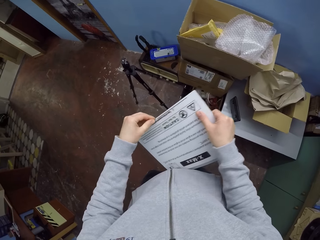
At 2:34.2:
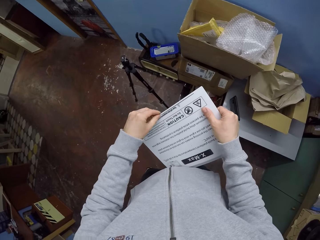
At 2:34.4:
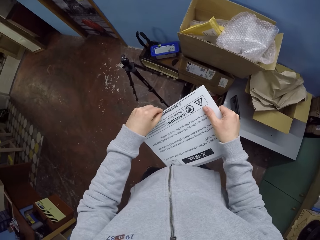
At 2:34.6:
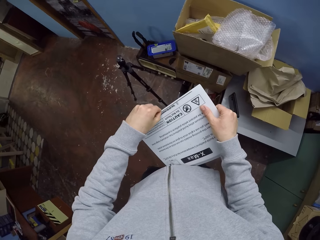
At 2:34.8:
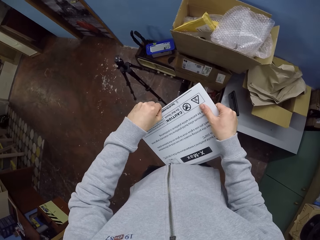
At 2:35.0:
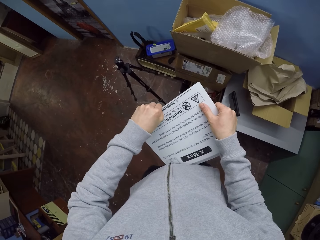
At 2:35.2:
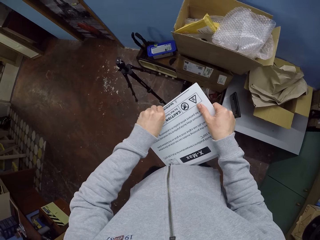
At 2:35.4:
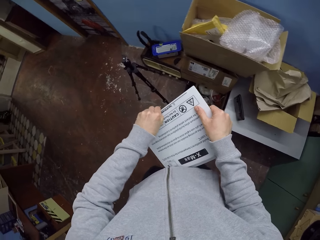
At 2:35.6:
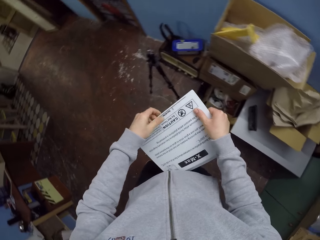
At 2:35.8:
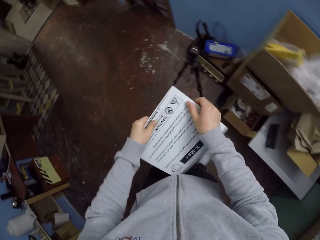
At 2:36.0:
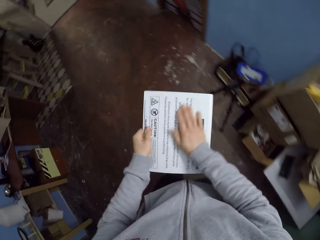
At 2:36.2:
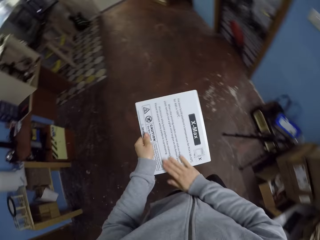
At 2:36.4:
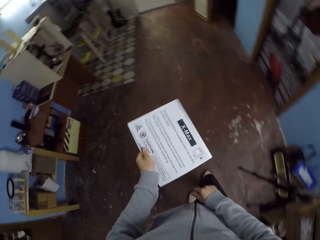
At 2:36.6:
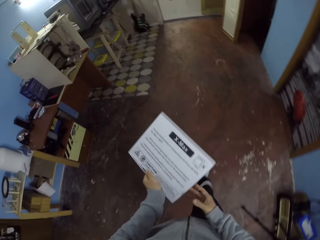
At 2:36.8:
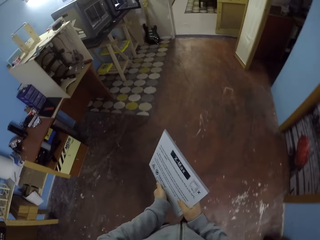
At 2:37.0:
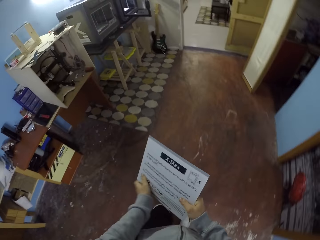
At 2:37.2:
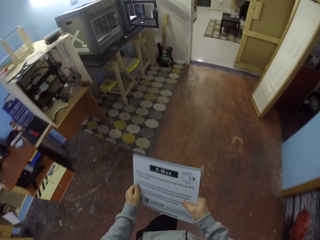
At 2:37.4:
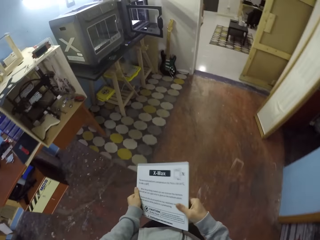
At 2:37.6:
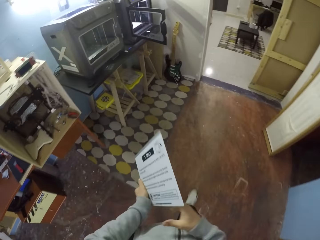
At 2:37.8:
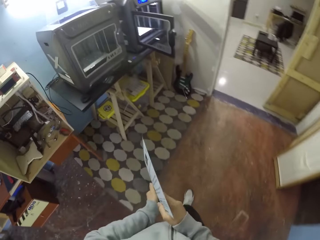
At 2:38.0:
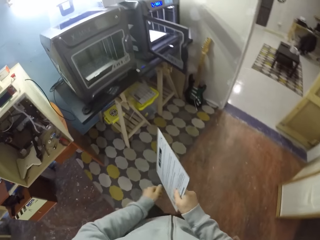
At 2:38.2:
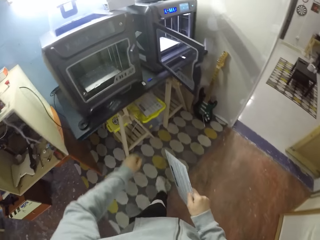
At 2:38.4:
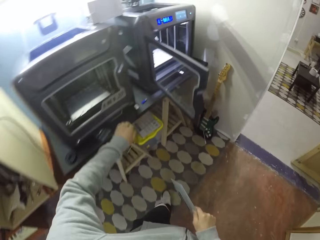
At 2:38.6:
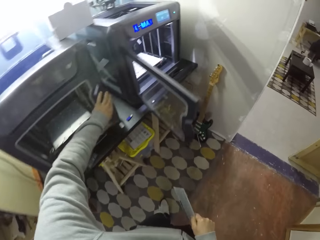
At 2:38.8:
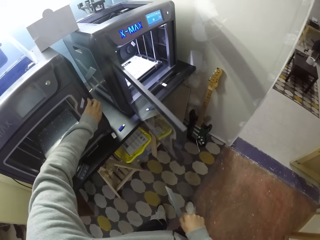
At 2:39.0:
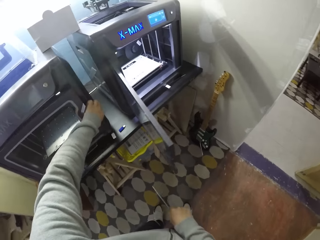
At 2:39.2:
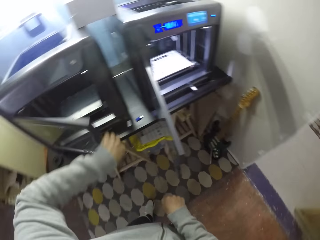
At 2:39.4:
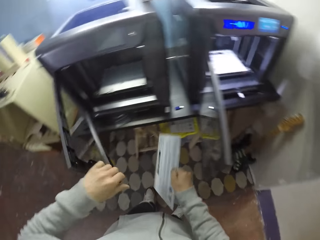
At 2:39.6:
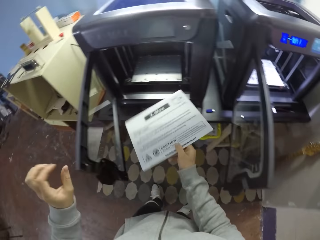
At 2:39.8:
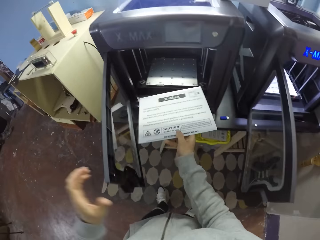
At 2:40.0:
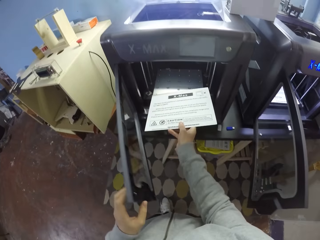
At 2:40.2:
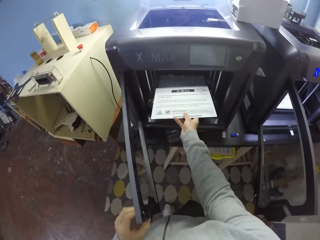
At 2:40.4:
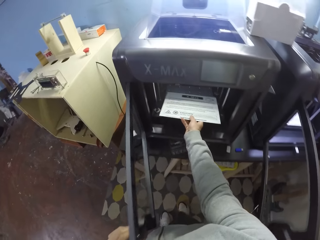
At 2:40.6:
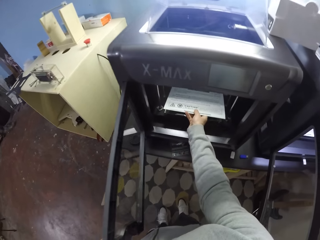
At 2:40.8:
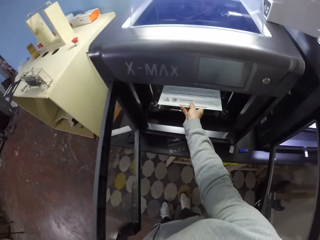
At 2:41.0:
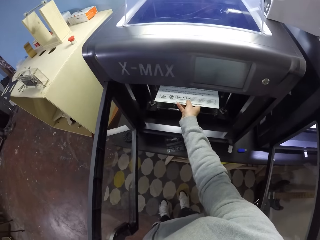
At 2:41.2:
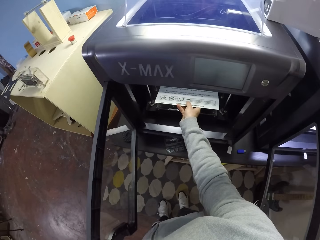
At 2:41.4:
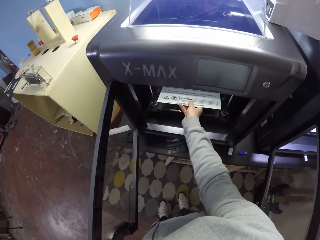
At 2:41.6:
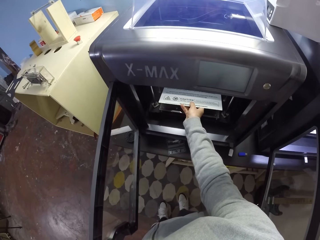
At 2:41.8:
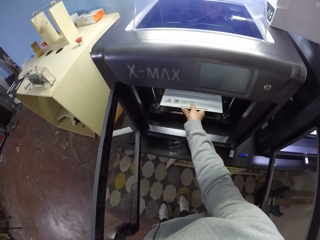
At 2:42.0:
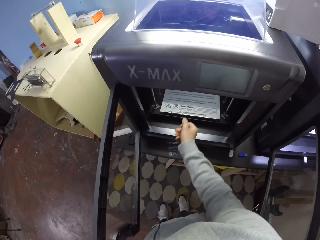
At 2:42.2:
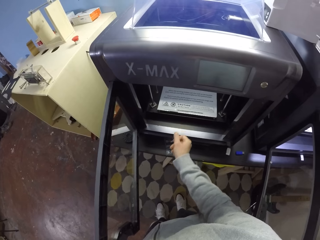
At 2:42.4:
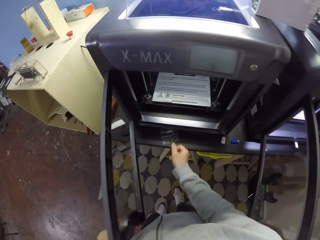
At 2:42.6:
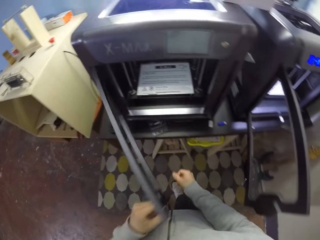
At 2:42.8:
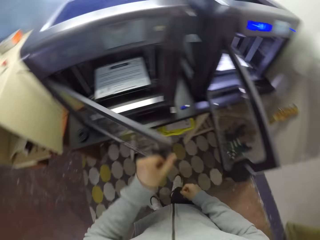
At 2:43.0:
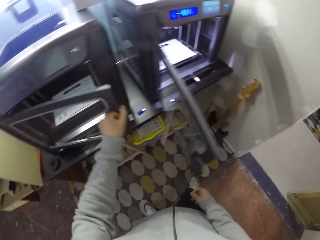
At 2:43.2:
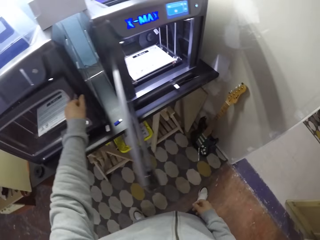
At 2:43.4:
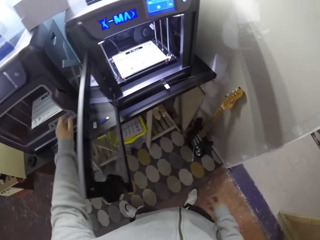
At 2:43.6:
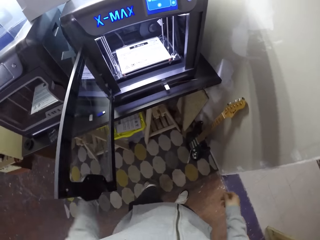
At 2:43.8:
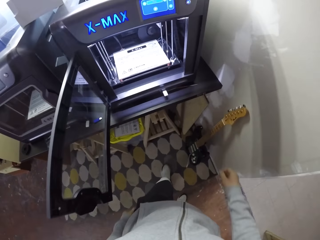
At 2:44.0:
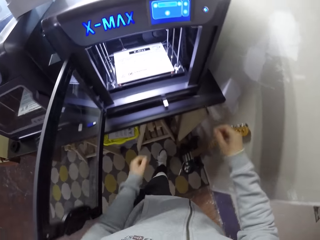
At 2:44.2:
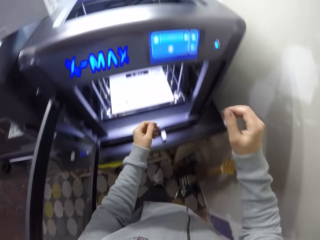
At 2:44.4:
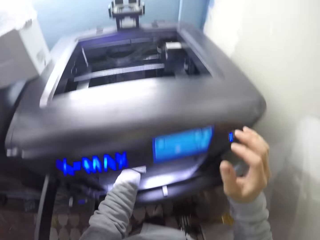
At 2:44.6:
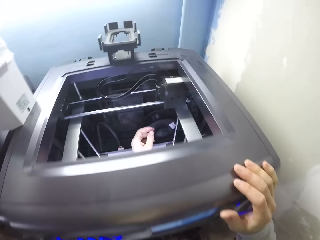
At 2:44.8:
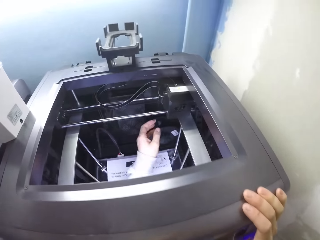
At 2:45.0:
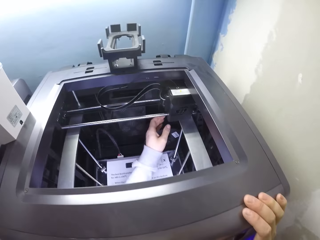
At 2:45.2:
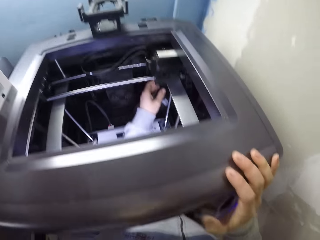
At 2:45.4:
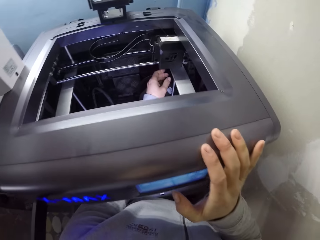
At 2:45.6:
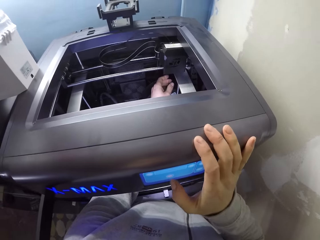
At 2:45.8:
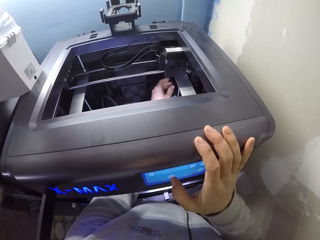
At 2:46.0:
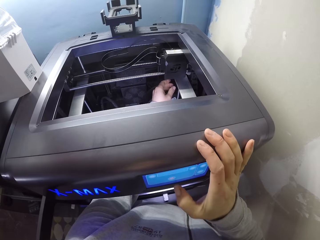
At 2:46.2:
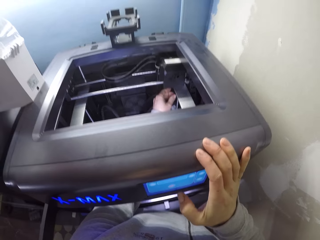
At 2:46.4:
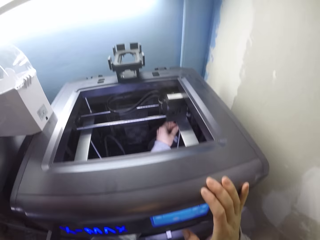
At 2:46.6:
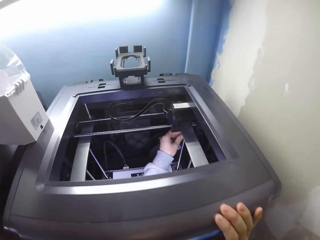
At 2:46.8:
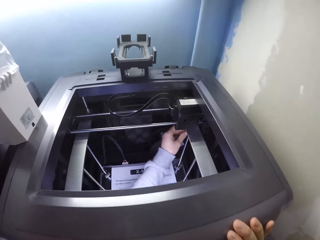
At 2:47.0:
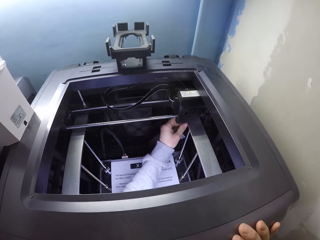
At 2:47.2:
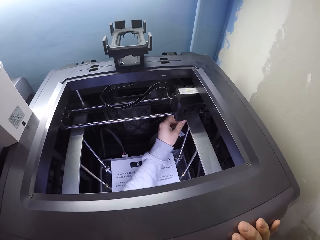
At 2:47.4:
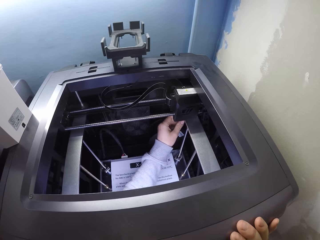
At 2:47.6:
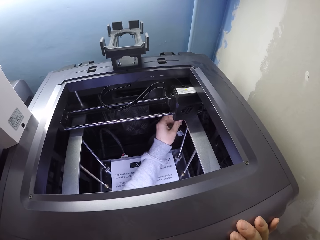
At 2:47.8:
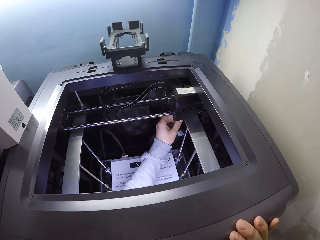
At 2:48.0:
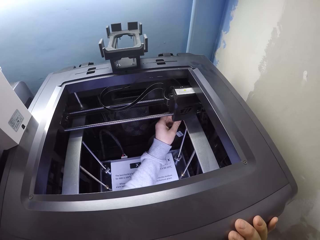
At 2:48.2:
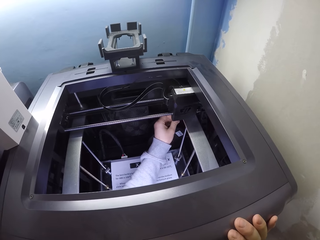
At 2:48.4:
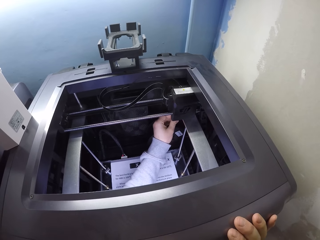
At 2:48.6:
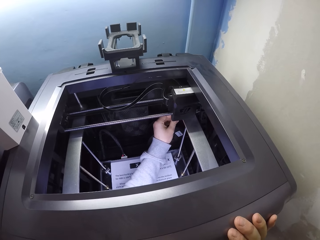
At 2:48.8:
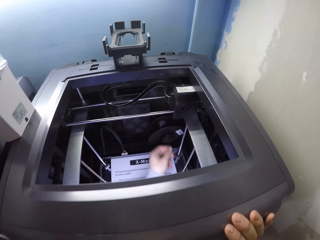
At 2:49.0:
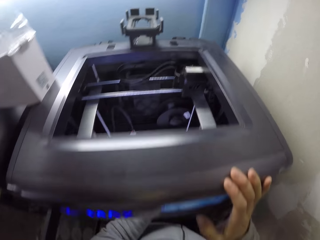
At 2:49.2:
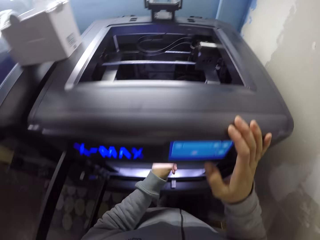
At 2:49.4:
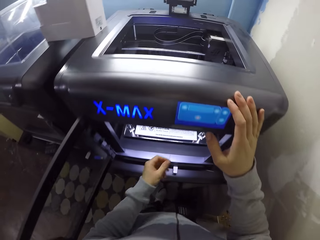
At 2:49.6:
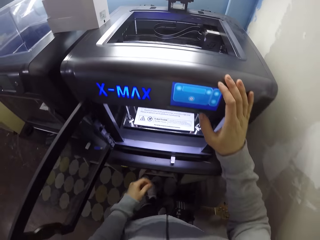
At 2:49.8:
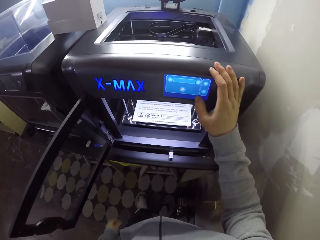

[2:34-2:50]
The camera wearer walks. He opens the 3D printing machine door with his left hand. He puts the 3D printing machine board in his right hand into the machine. He closes the 3D printing machine door with his left hand. He touches the machine. He presses a button on the 3D printing machine with his right hand.

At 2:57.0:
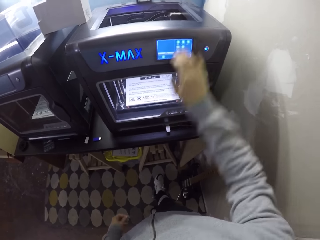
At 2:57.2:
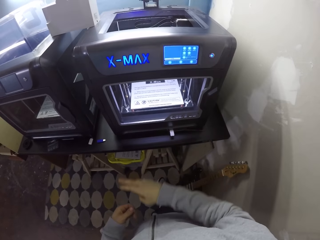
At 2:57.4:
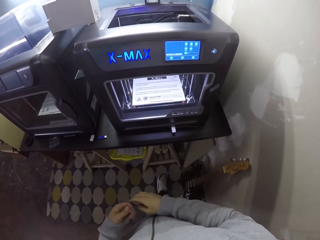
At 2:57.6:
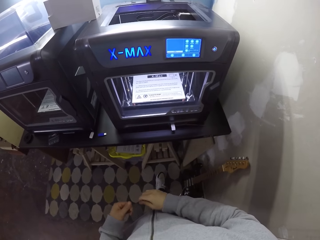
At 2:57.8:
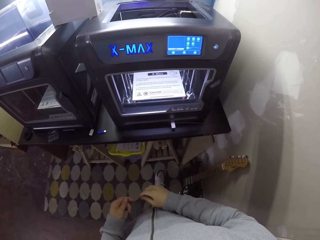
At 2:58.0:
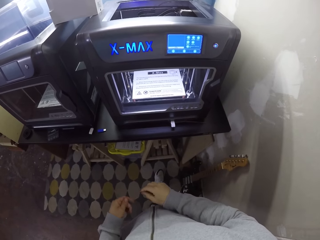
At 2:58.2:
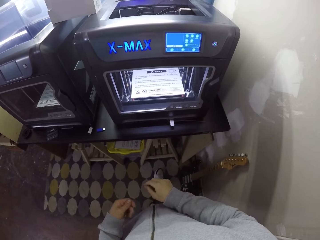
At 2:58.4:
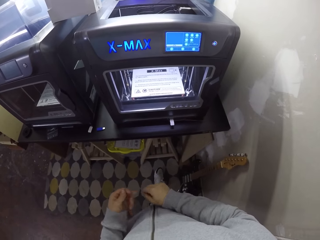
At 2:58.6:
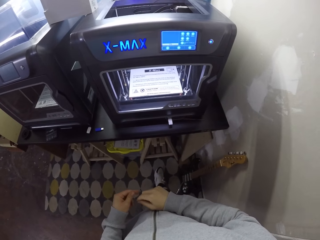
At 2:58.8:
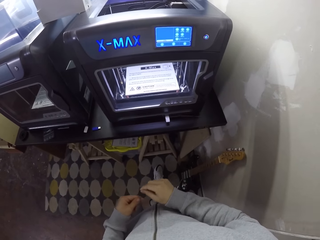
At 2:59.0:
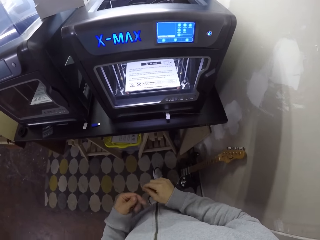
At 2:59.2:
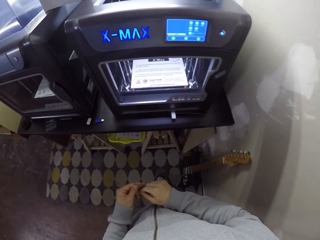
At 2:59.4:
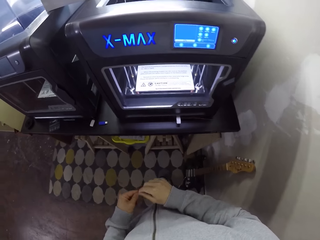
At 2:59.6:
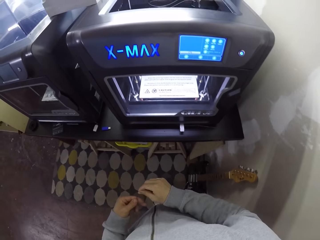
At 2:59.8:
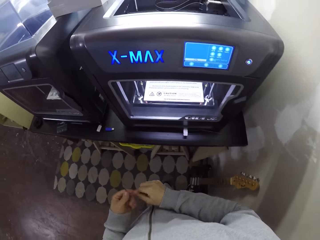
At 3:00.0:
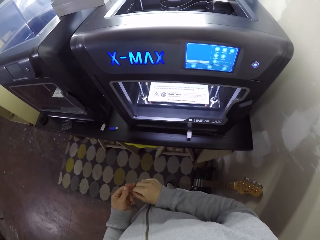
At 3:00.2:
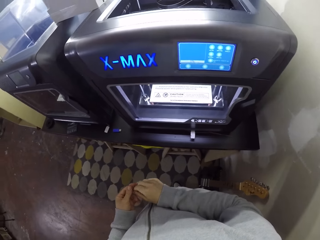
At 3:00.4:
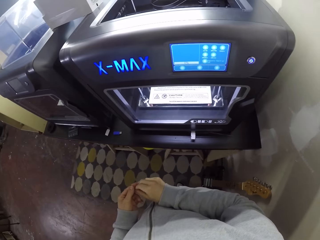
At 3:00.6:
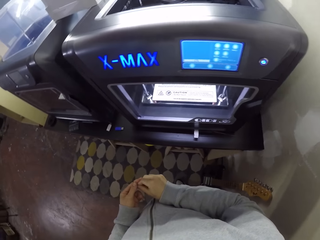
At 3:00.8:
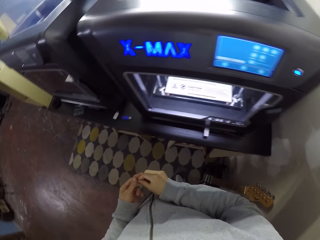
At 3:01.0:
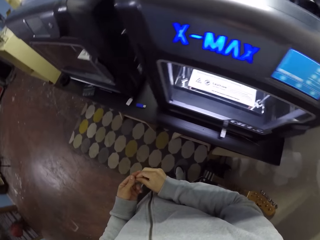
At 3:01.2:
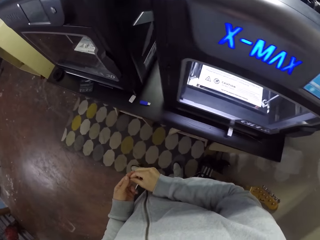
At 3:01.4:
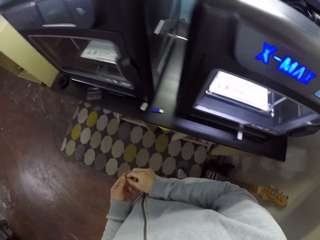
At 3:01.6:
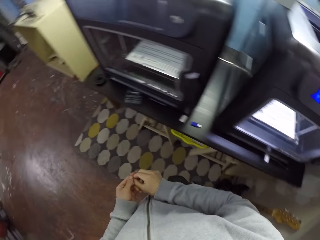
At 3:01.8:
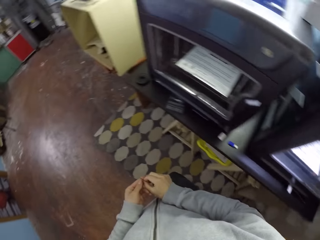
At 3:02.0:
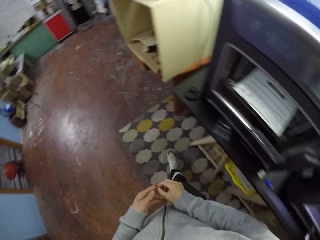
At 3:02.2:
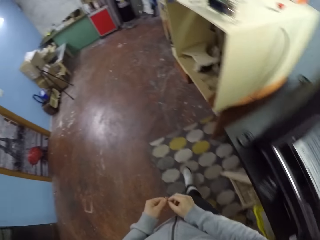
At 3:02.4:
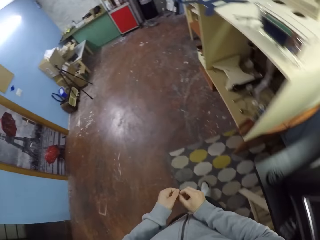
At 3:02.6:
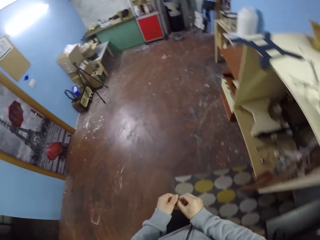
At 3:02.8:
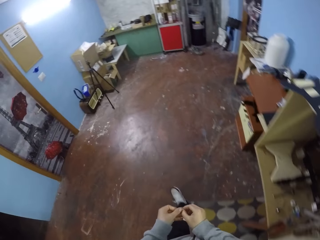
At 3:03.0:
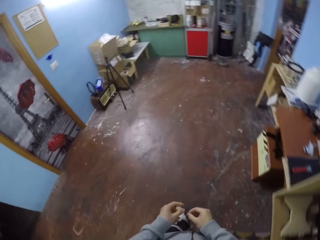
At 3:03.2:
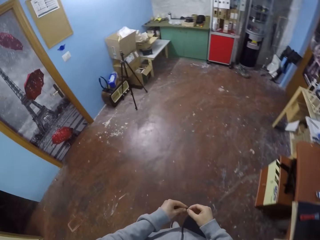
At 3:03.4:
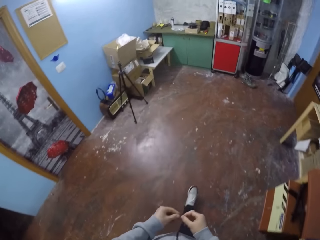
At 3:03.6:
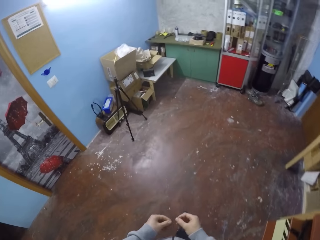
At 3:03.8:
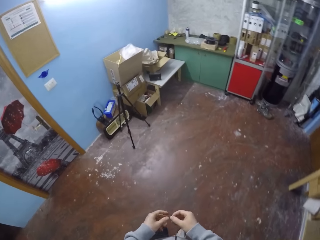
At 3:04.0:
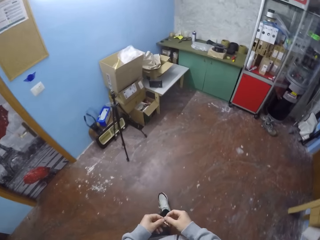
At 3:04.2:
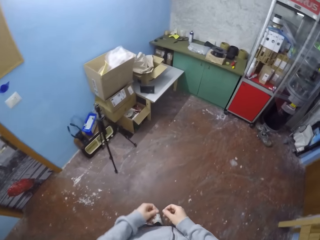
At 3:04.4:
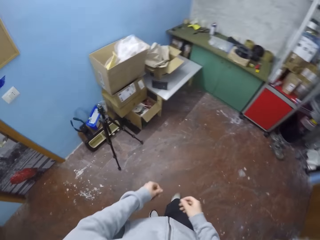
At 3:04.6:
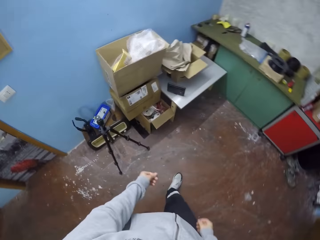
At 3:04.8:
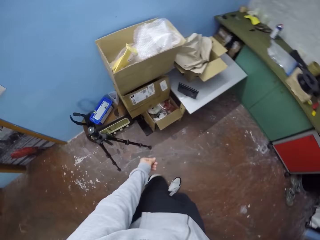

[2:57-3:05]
The camera wearer rolls a wire in his hands. He ties the wire on the hands. He walks.
